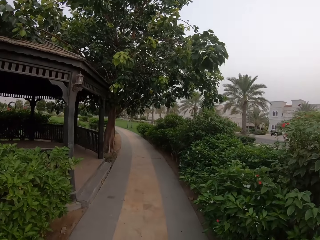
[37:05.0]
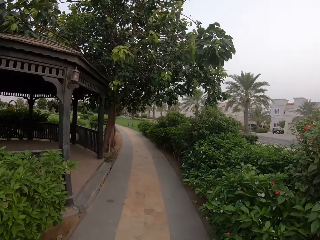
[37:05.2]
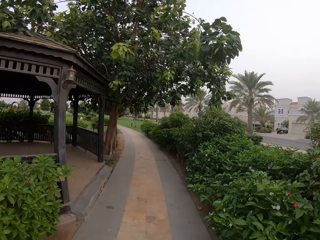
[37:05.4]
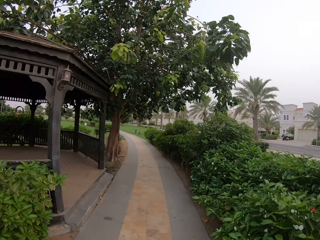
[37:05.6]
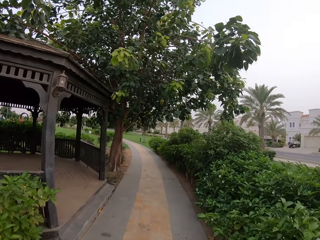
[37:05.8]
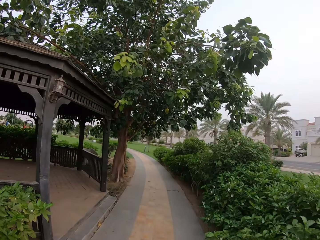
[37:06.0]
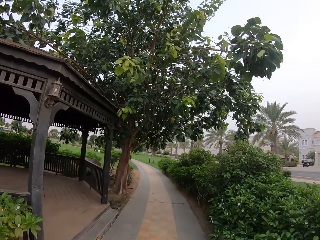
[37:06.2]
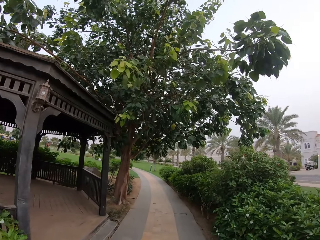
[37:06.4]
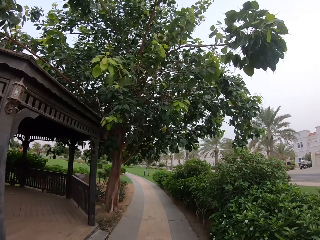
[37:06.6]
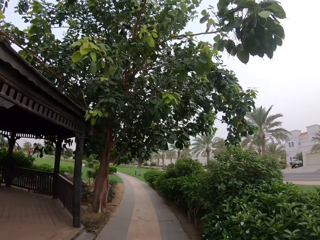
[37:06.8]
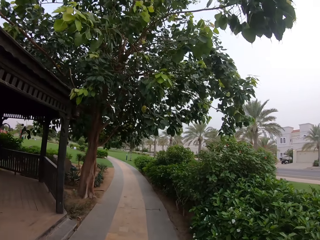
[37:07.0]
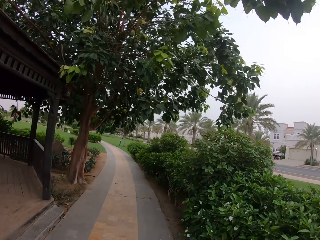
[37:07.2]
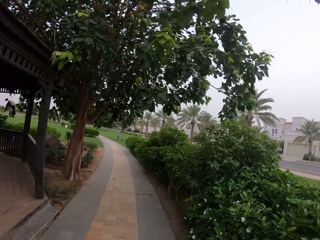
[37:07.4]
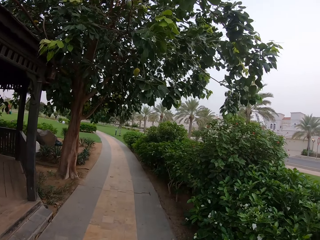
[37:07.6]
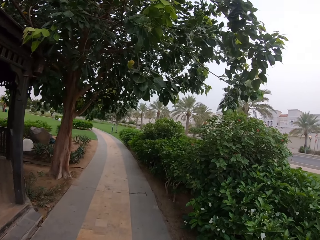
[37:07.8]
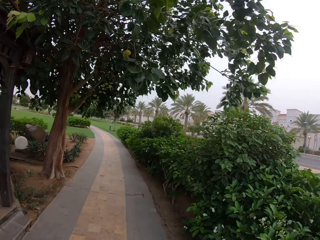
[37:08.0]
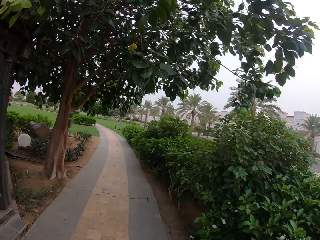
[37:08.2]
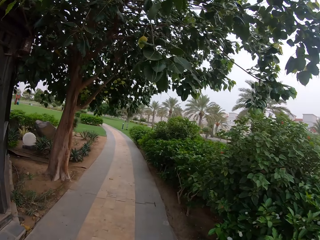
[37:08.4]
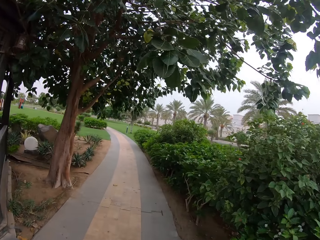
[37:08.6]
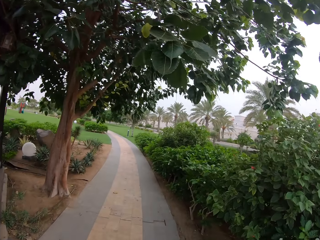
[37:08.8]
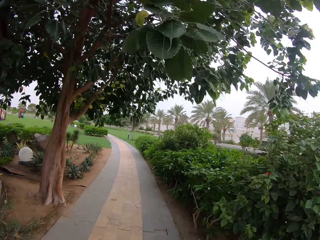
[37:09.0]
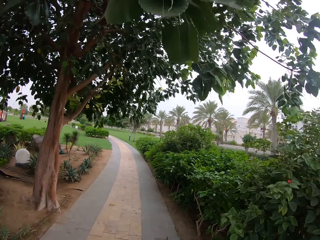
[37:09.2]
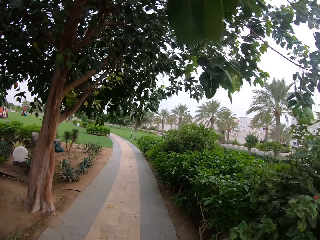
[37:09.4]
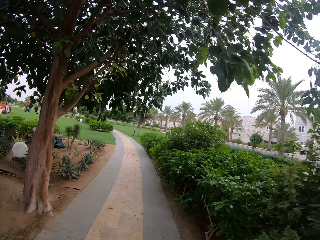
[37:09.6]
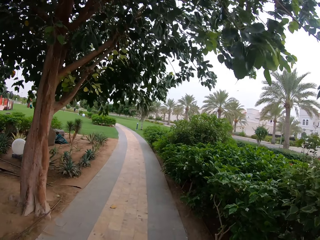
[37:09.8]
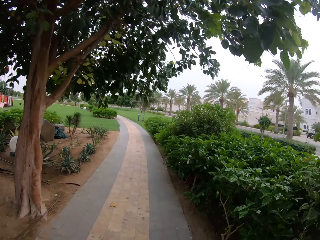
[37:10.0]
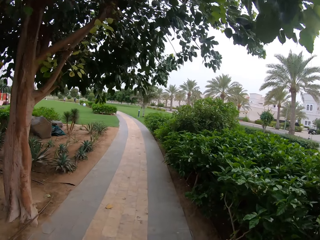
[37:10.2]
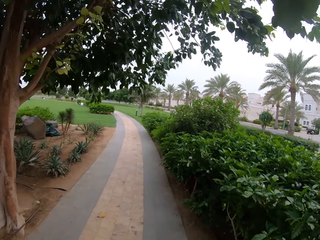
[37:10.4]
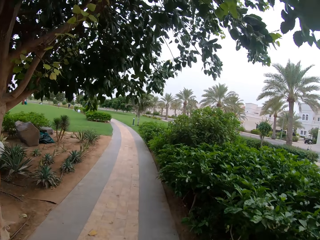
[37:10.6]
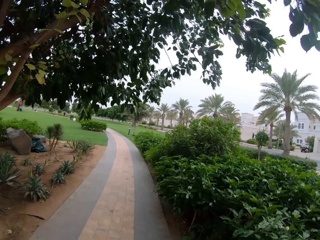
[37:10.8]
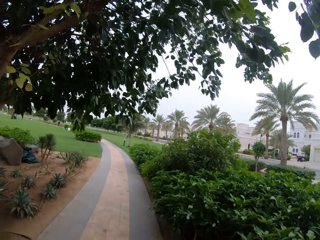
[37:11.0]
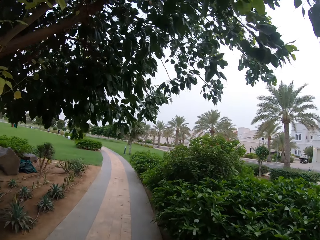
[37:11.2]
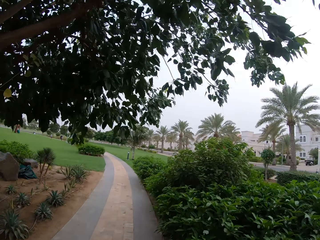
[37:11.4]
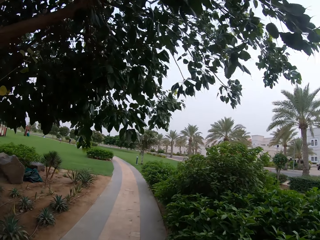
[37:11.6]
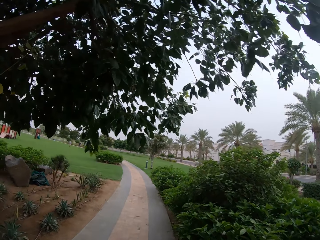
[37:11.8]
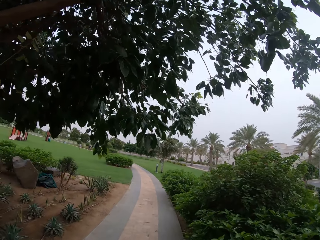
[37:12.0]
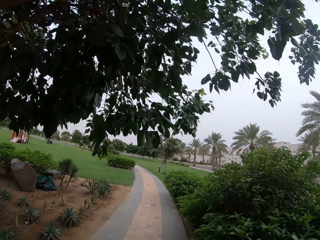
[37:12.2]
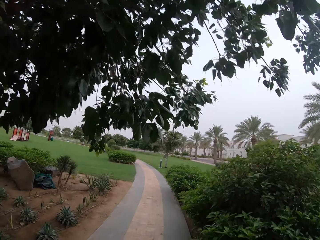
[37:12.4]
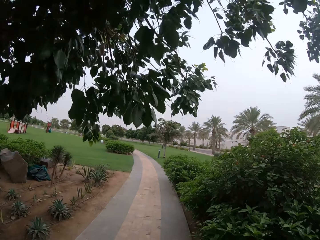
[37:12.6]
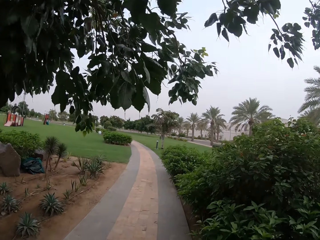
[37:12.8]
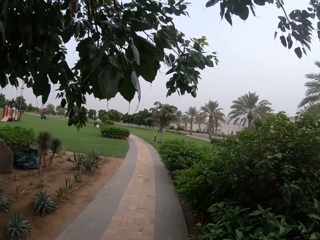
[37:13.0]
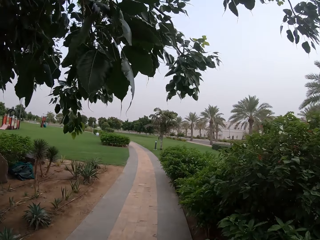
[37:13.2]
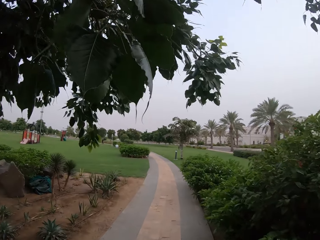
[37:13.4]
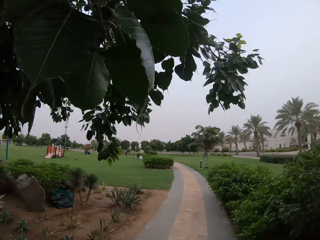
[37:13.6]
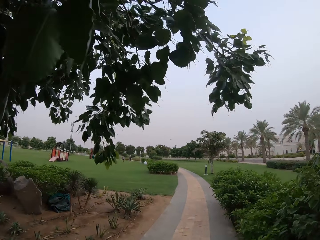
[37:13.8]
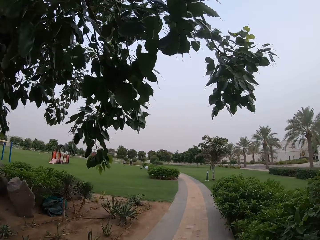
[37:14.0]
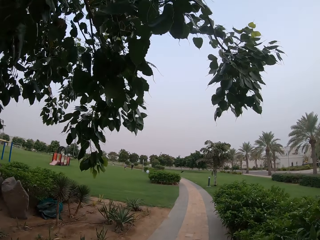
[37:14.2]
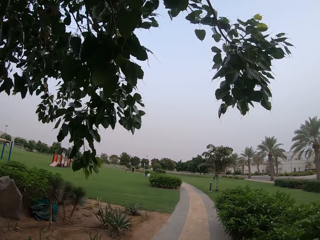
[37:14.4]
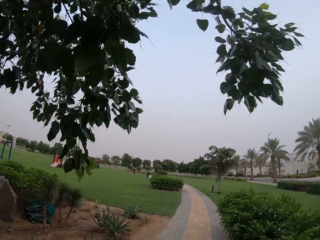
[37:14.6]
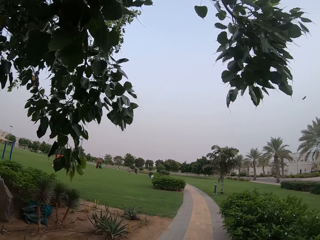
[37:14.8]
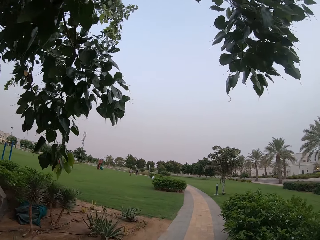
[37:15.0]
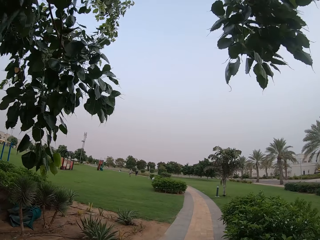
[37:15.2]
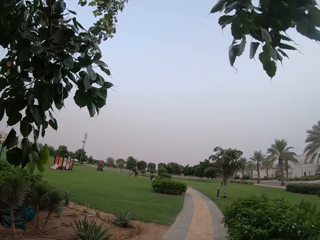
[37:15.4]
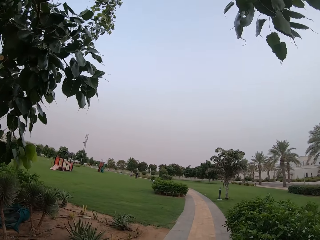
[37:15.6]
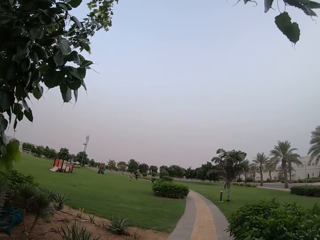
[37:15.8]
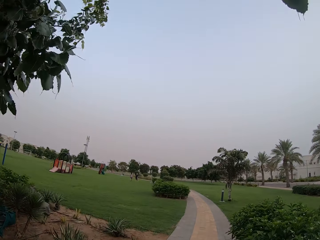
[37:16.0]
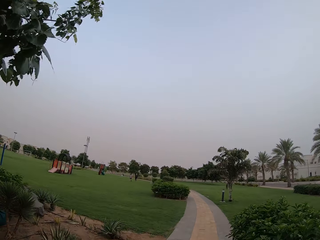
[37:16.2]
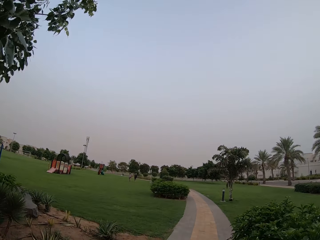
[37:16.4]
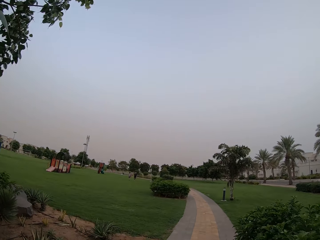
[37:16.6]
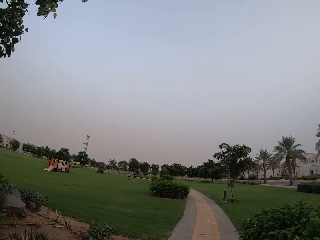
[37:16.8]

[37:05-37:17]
The camera wearer looks around.

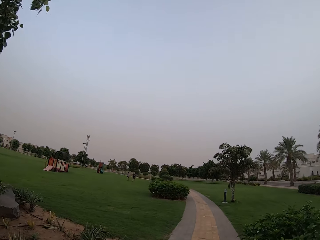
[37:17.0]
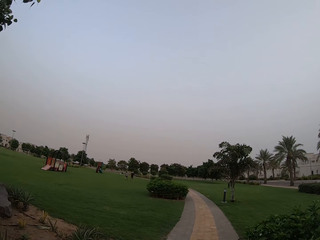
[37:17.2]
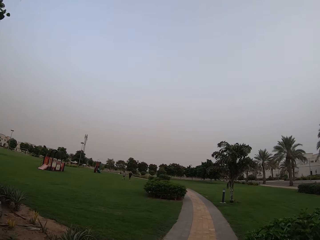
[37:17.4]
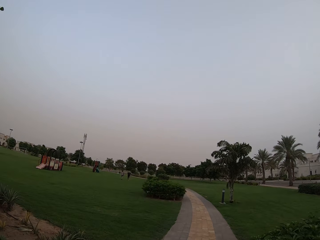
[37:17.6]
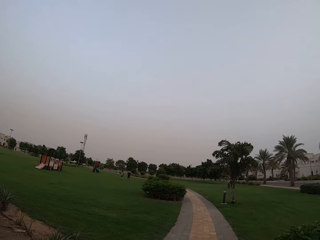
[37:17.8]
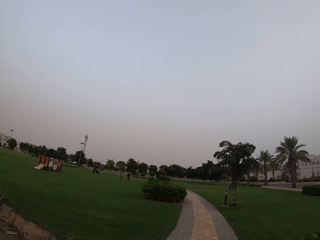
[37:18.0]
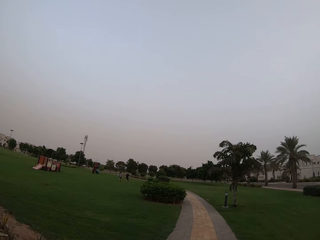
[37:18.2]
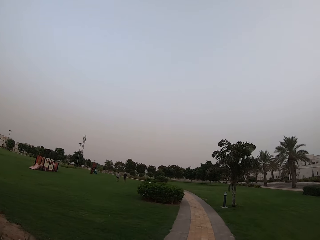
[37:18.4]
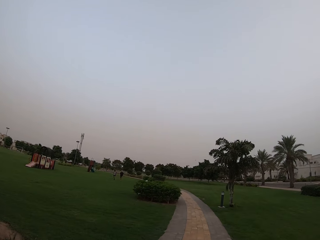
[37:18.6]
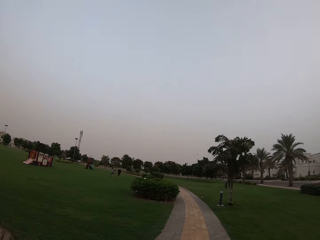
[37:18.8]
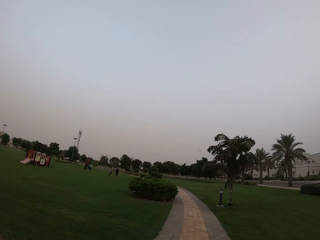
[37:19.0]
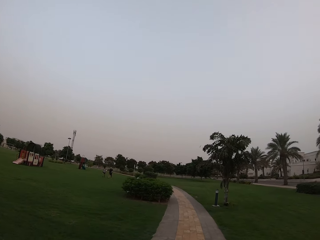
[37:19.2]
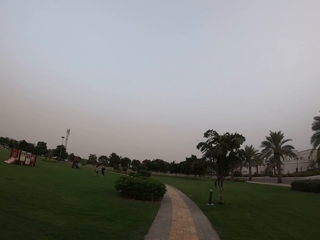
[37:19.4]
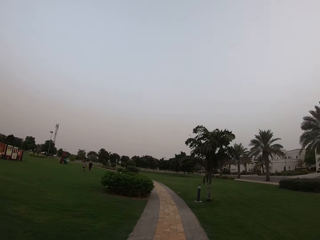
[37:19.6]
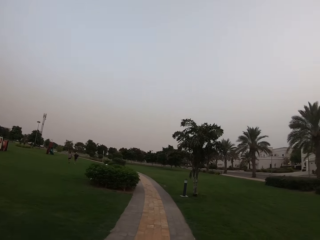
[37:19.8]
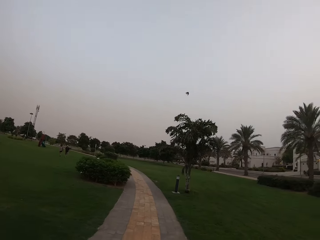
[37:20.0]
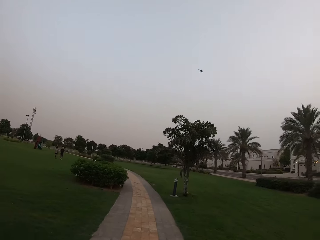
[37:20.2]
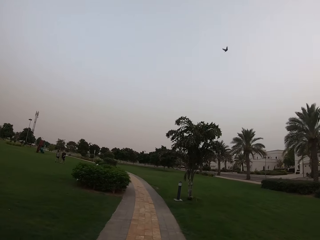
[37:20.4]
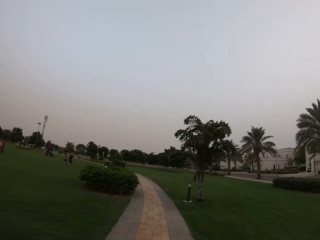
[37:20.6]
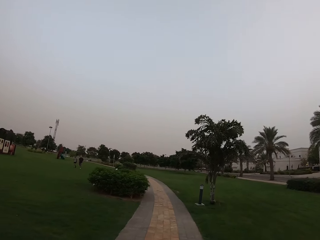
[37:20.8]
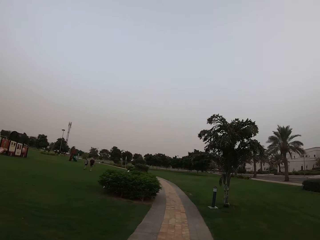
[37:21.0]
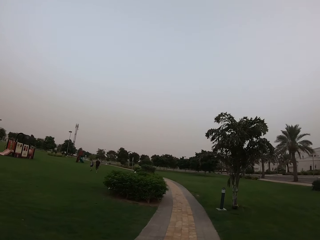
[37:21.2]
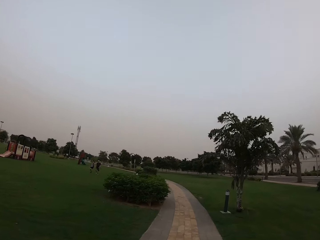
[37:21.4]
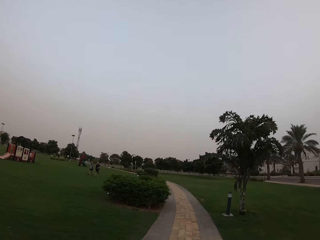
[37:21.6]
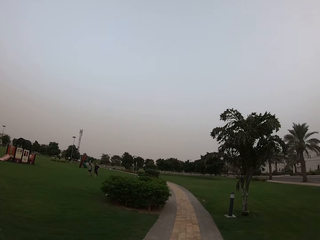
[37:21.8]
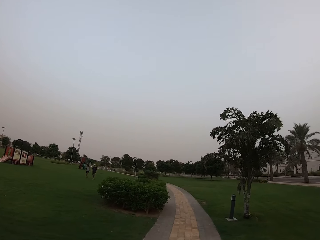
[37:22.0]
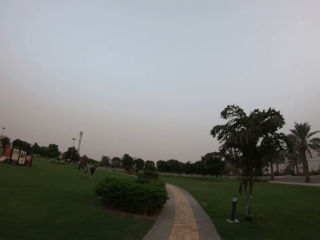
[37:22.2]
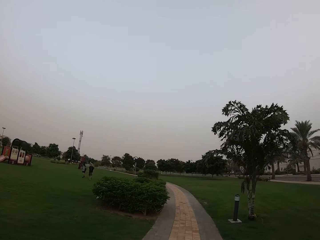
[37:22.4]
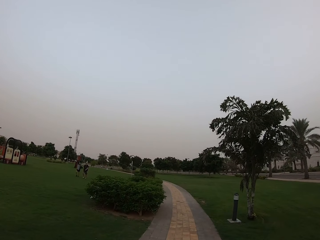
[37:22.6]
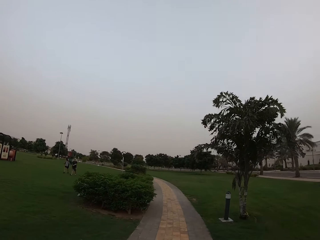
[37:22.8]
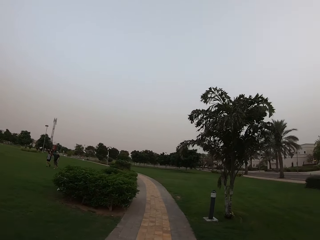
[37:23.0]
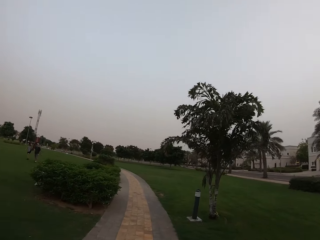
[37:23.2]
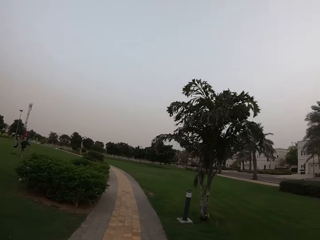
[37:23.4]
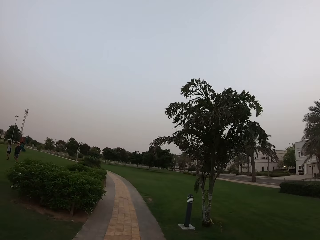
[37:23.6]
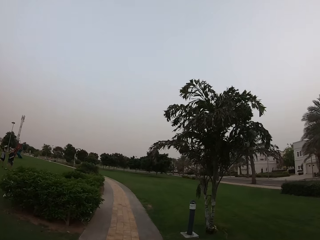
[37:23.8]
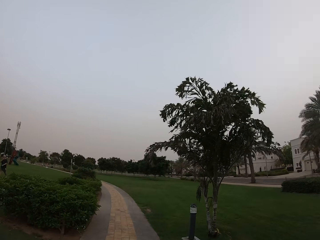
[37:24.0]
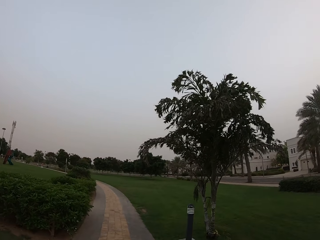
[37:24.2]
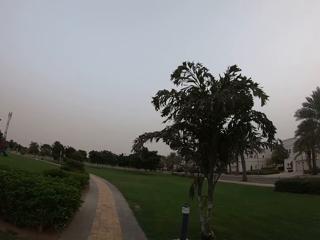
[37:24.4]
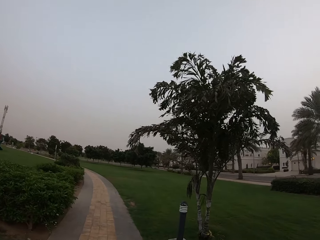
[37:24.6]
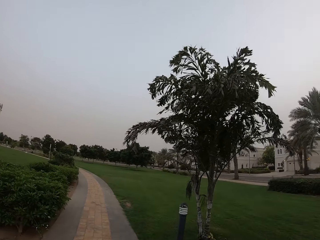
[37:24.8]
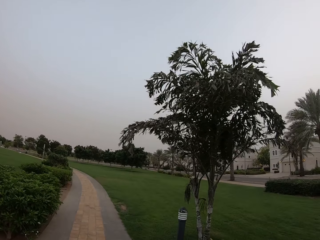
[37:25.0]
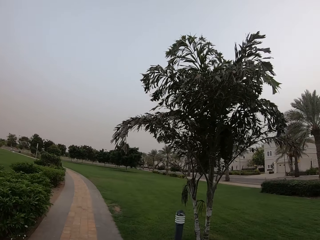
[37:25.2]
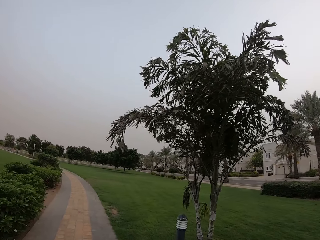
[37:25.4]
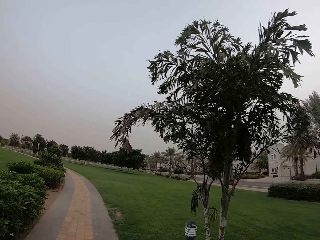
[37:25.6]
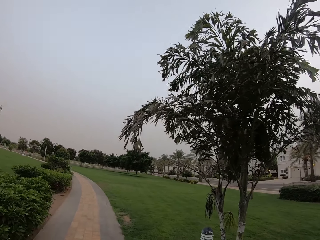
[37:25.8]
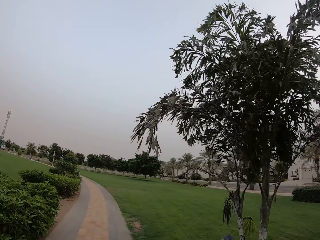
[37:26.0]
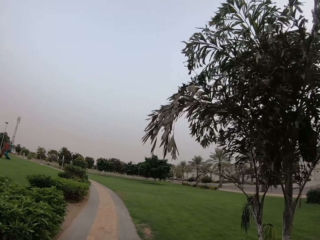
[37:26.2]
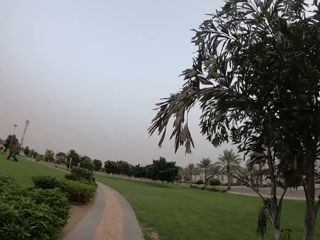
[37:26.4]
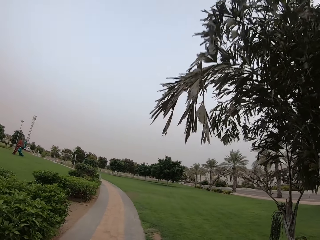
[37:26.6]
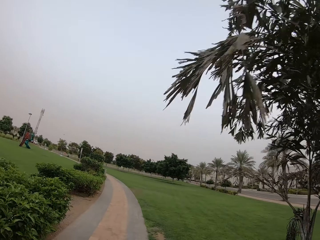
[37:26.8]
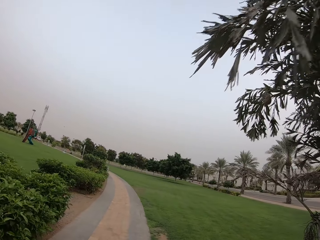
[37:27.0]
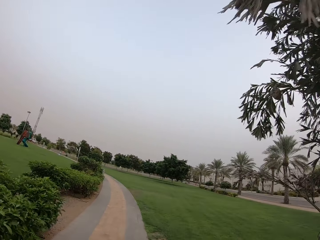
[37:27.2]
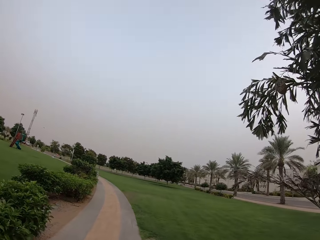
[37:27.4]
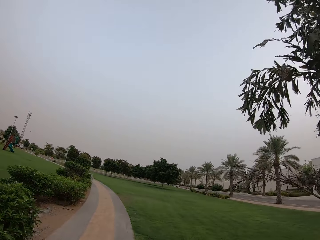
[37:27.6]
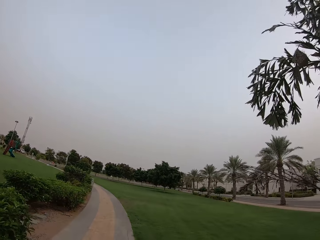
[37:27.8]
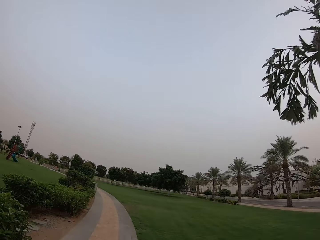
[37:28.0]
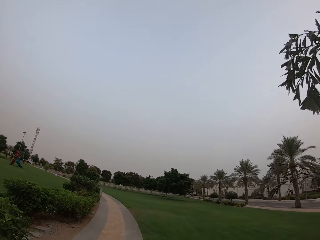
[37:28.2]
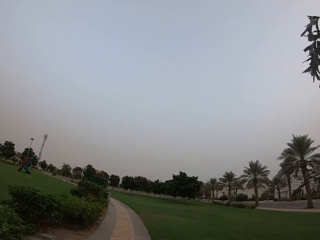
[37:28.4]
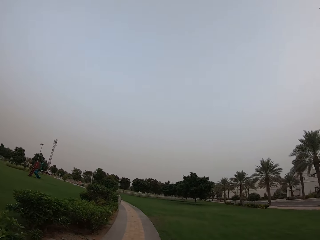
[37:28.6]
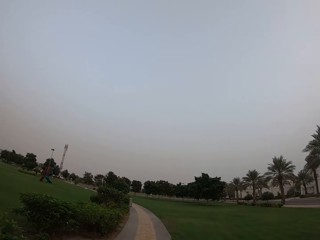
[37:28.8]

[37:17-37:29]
The camera wearer walks around. A man walks. Another man walks. The camera wearer walks.
